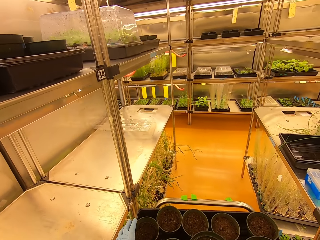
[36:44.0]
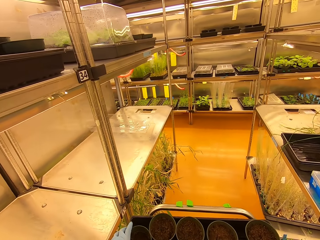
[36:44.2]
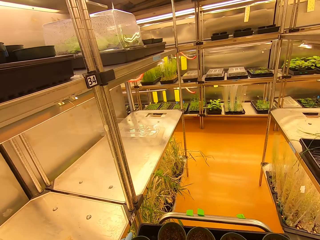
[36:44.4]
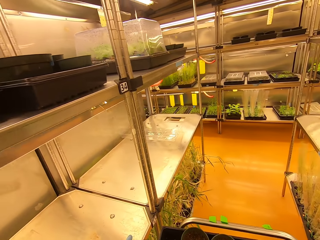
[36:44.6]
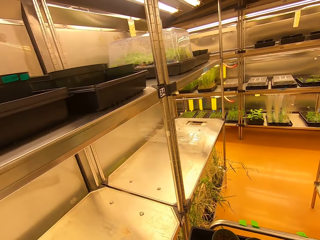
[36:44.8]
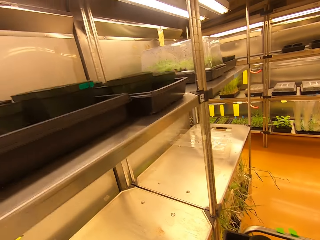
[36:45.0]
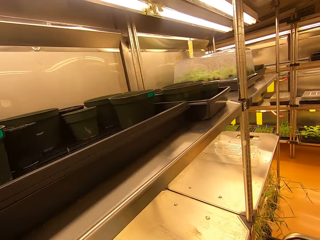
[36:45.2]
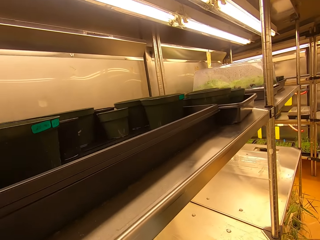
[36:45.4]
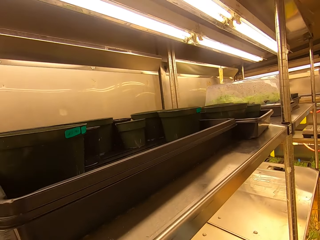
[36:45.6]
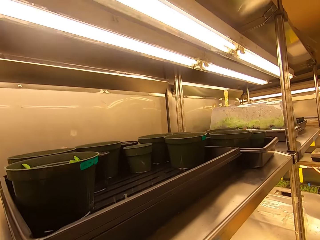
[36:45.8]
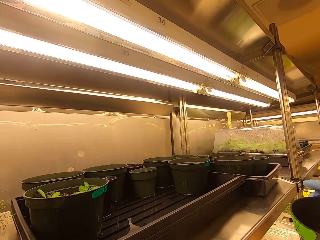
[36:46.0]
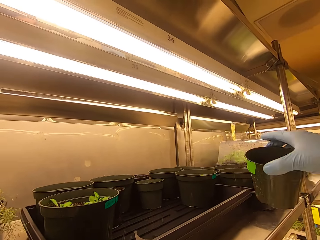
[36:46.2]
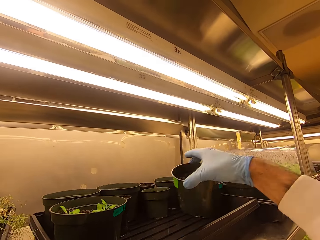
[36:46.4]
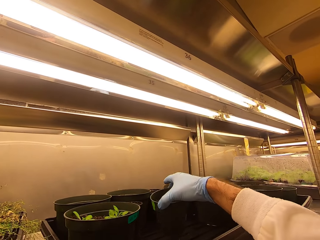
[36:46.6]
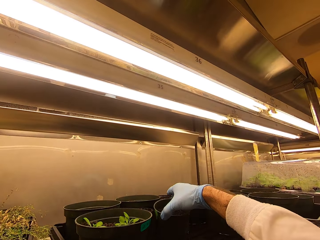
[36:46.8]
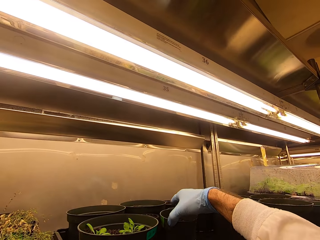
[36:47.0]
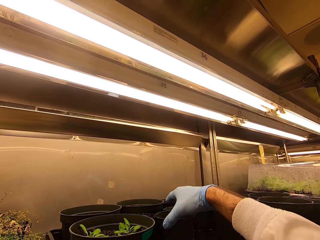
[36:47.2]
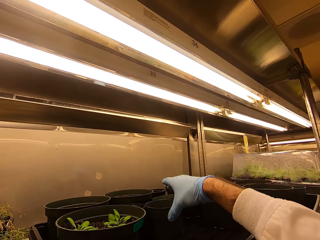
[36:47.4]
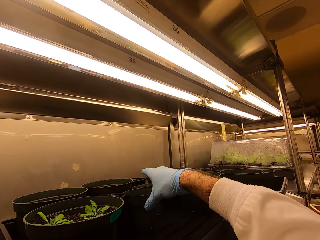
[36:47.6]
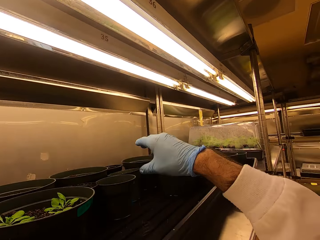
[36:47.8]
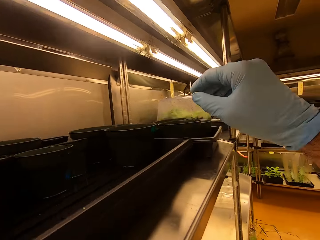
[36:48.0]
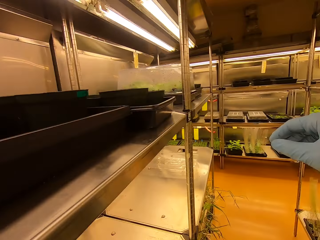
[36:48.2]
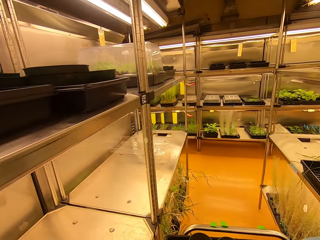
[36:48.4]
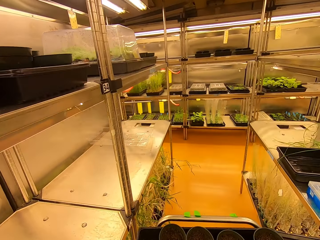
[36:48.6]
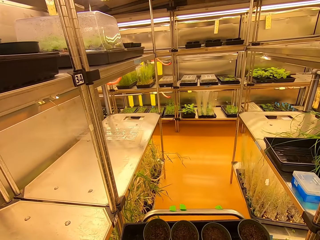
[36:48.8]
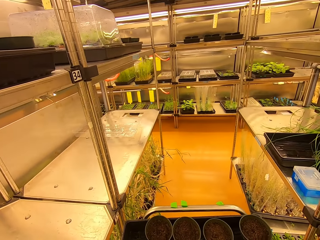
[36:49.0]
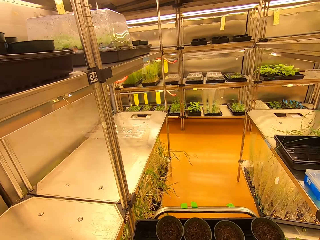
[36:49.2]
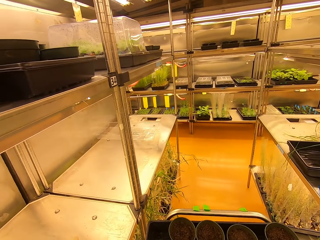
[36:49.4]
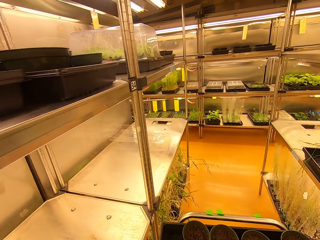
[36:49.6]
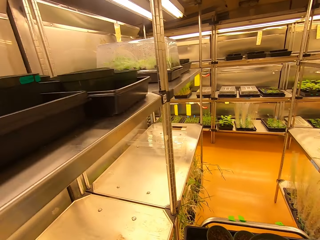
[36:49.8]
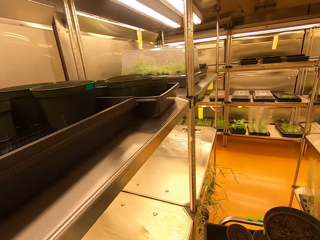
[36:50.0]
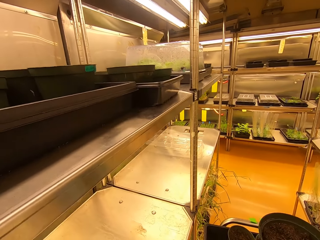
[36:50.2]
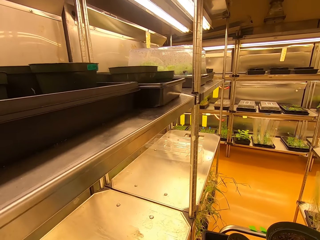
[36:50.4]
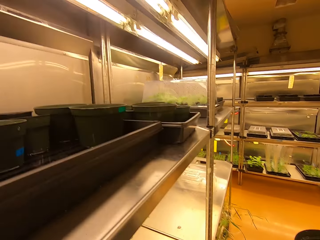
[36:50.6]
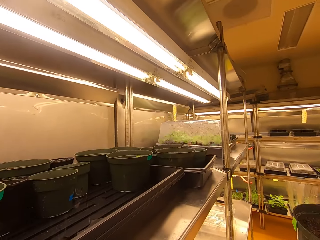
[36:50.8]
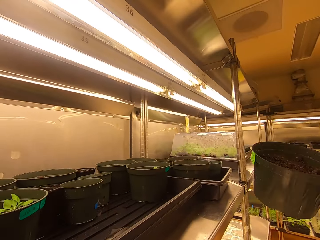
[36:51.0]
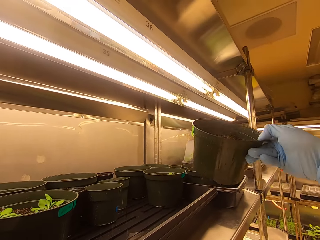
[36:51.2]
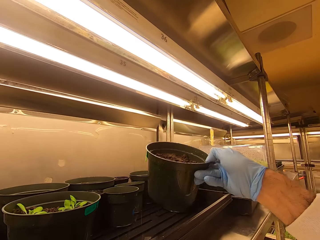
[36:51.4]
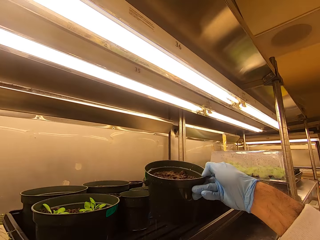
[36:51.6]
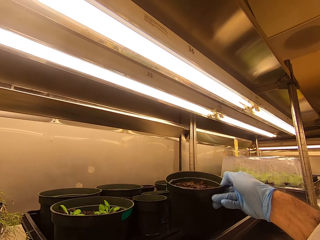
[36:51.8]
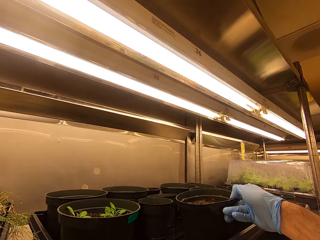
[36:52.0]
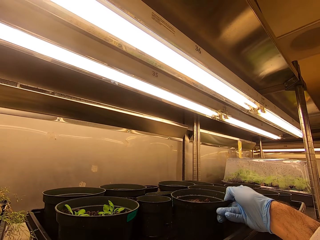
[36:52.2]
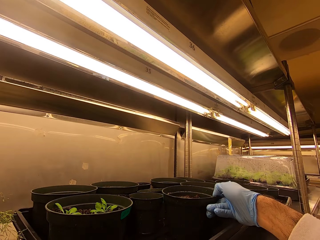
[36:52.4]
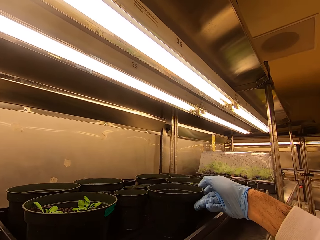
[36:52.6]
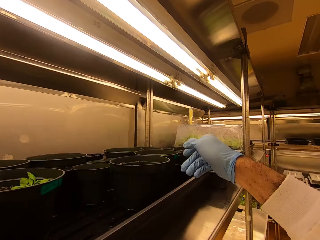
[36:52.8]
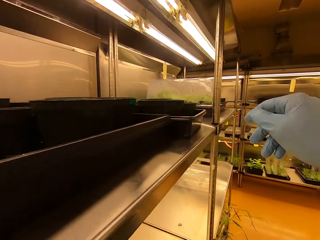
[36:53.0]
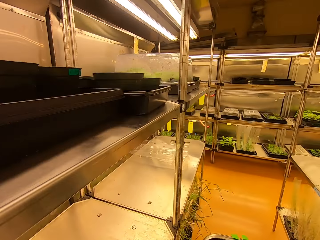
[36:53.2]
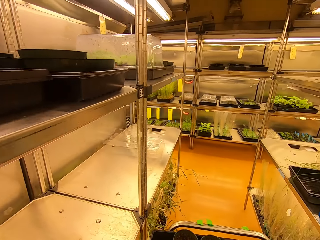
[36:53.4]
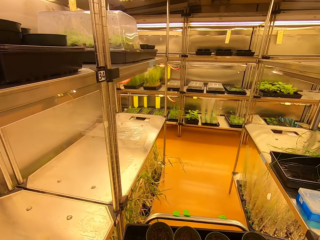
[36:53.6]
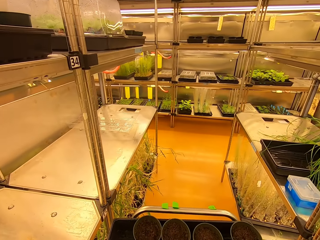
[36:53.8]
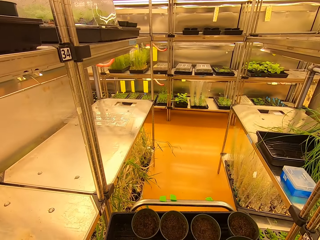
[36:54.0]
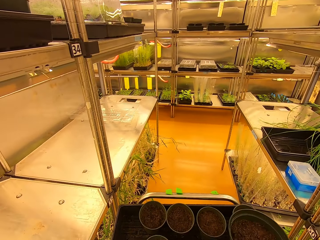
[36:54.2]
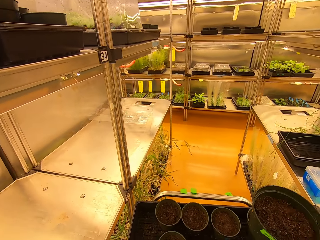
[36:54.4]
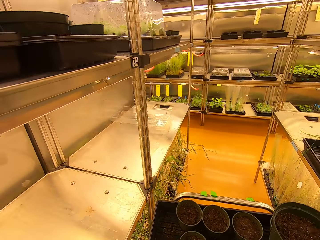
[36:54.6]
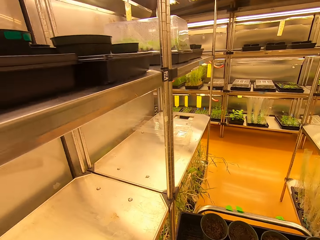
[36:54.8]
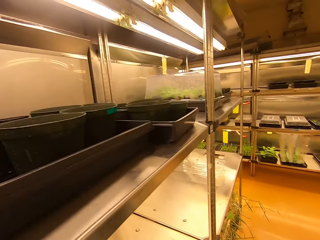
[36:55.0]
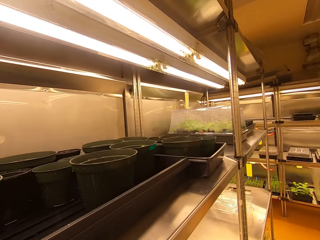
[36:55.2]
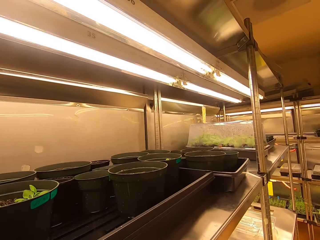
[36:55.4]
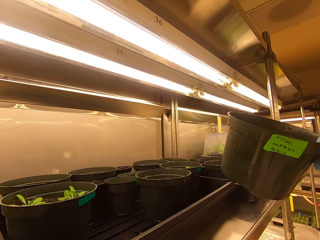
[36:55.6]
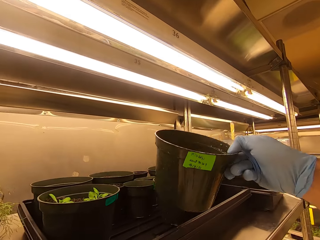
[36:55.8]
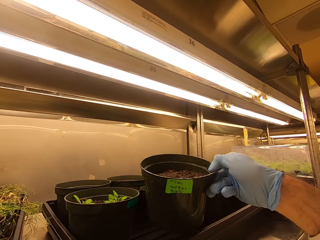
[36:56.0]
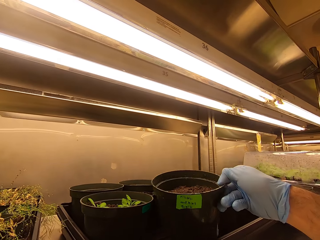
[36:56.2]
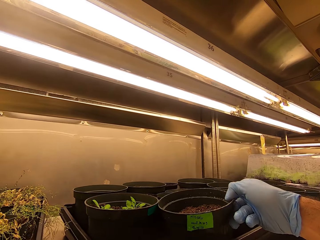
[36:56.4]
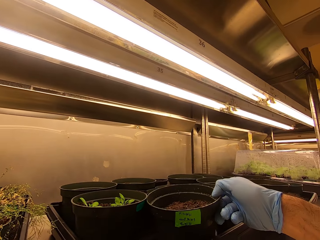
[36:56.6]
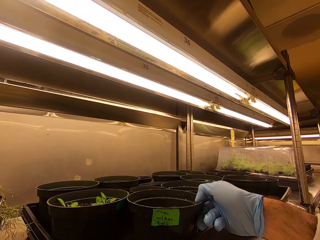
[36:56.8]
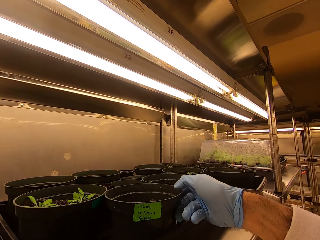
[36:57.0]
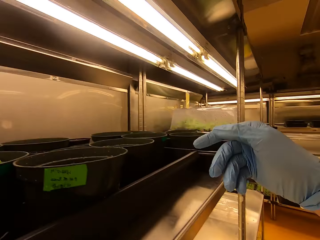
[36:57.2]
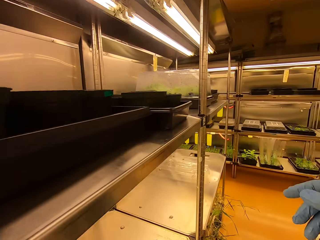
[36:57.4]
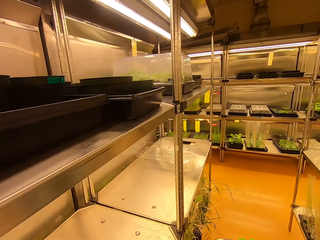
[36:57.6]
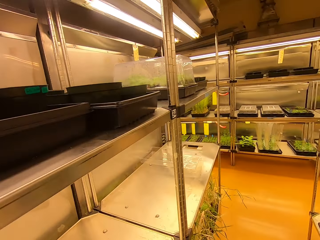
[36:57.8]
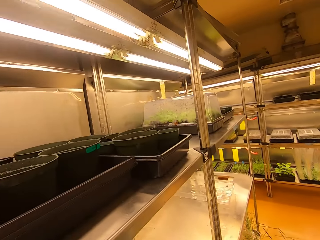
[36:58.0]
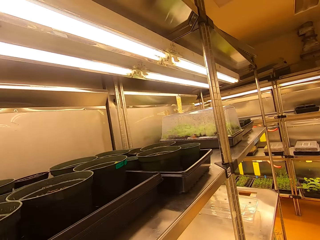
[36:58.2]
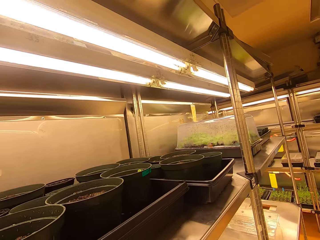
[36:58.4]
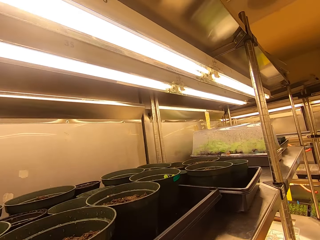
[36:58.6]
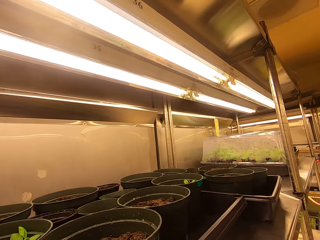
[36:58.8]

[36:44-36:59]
The camera wearer picks up a tree pot. They put the tree pot on a shelf. They pick up the tree pot. They put the tree pot on the shelf. They pick up the tree pot. They put the tree pot on the shelf.

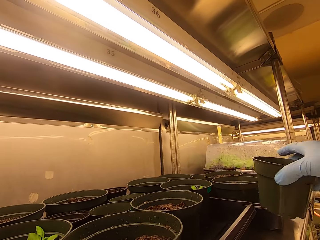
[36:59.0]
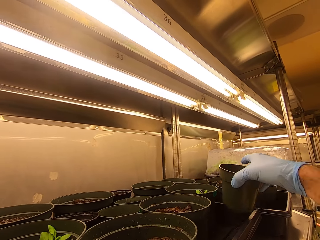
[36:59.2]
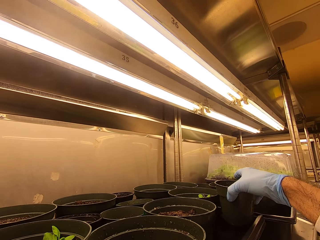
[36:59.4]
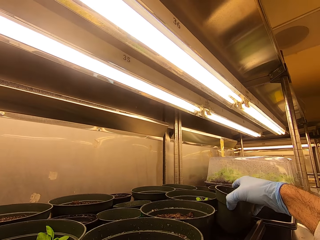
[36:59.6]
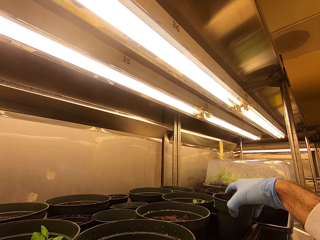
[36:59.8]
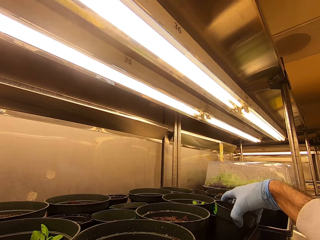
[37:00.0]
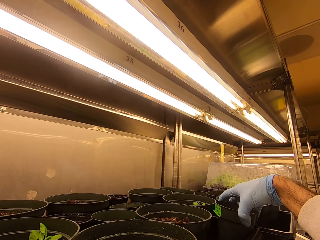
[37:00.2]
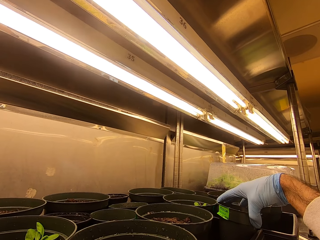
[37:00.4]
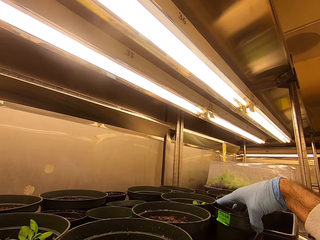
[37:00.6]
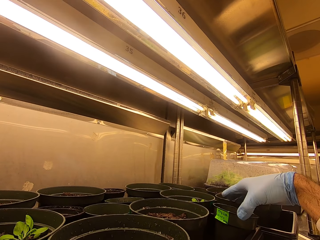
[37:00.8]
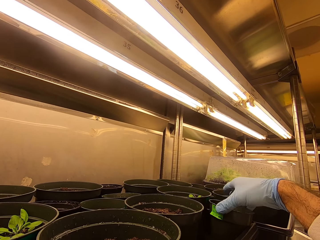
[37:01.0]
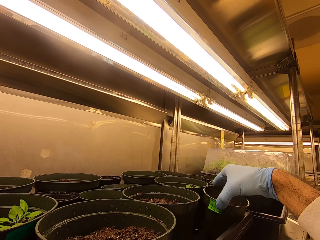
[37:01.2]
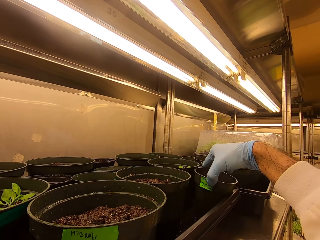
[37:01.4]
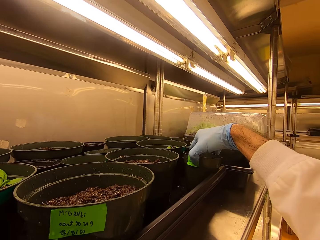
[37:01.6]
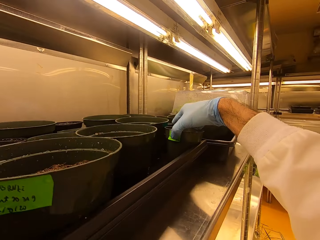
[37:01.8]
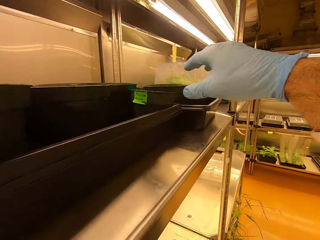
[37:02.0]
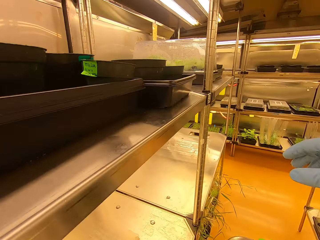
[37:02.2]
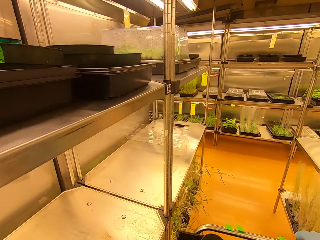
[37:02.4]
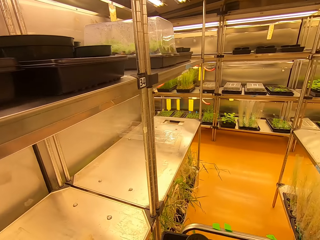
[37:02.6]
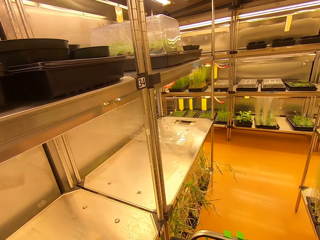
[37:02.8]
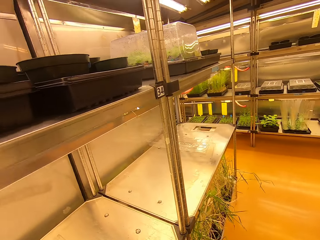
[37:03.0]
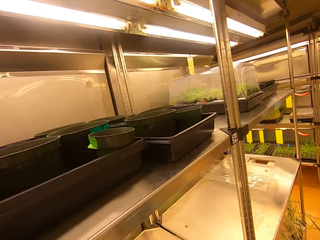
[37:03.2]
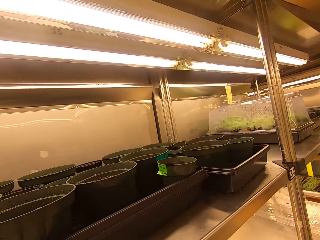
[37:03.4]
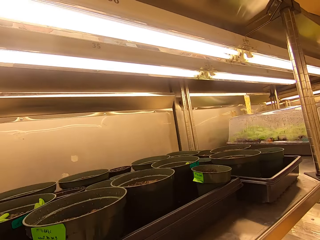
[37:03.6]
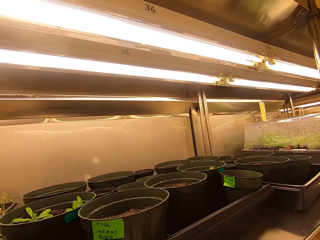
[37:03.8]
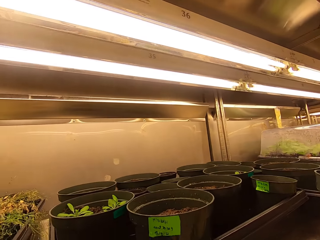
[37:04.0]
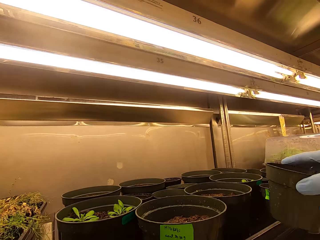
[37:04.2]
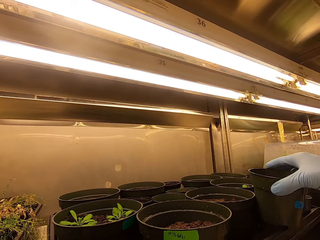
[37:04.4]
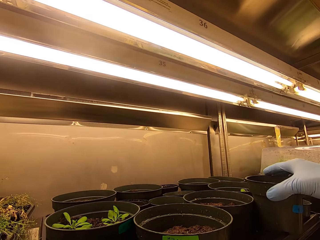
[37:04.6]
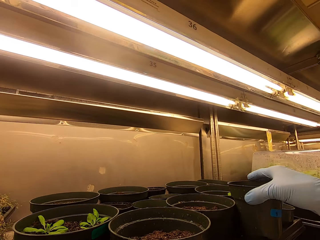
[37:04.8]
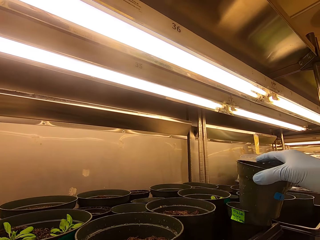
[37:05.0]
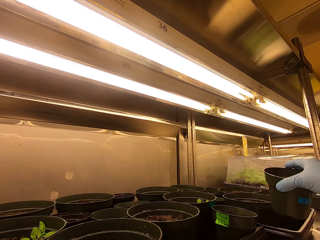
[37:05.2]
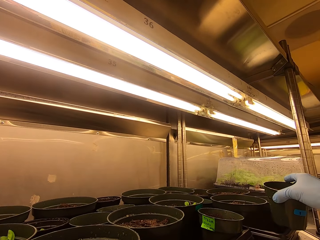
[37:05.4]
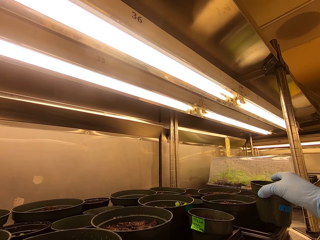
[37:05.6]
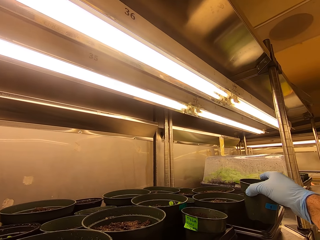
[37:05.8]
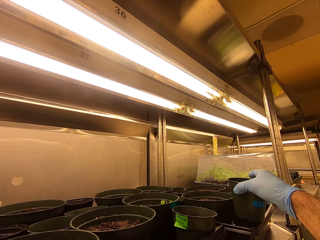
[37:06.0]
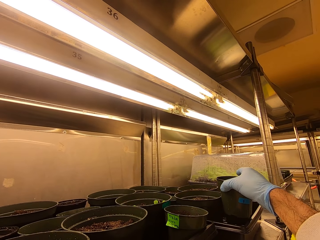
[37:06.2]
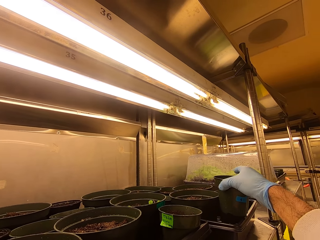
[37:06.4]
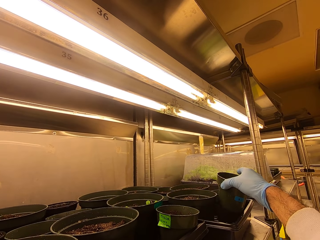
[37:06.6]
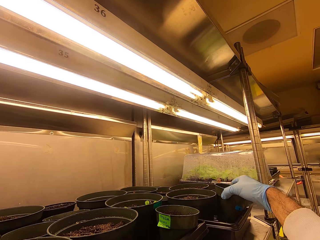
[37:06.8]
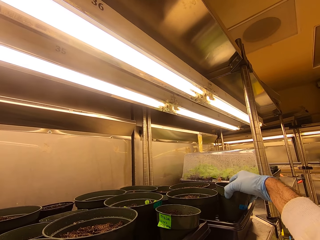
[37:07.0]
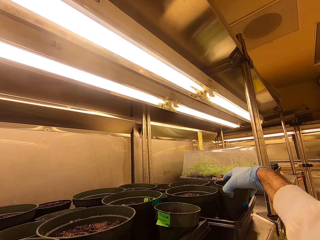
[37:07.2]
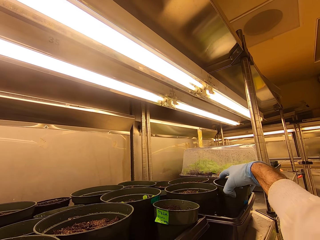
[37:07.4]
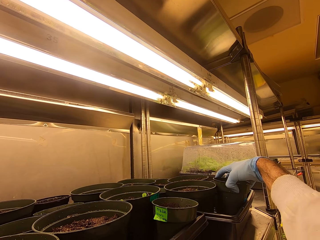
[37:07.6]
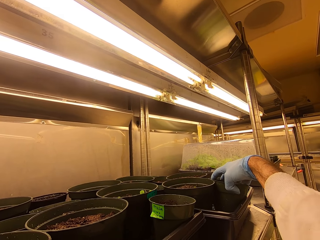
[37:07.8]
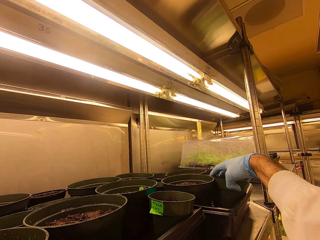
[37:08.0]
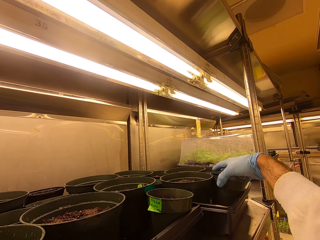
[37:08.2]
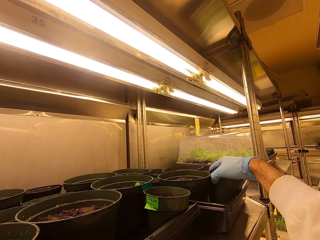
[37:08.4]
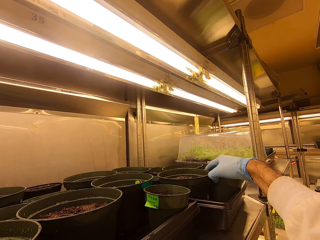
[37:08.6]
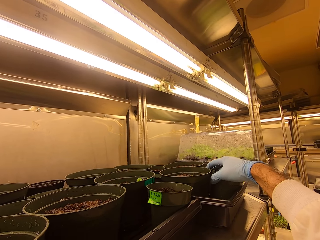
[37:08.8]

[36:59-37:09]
The camera wearer picks up a tree pot. They put the tree pot on a shelf.
